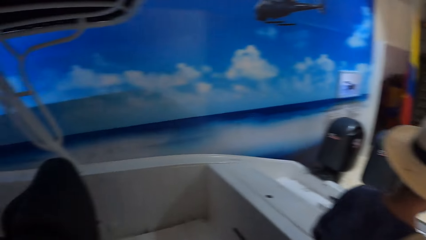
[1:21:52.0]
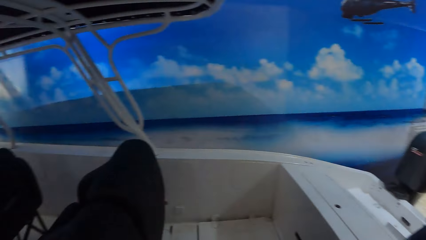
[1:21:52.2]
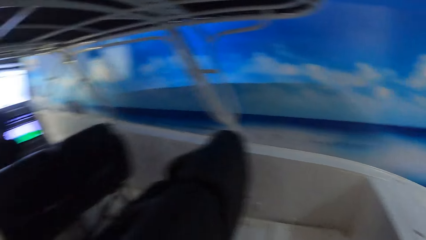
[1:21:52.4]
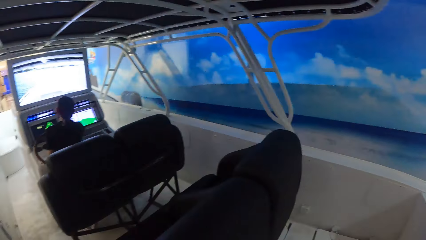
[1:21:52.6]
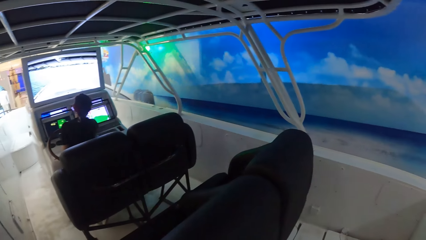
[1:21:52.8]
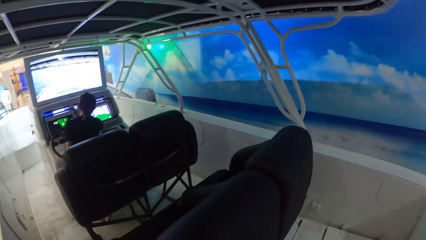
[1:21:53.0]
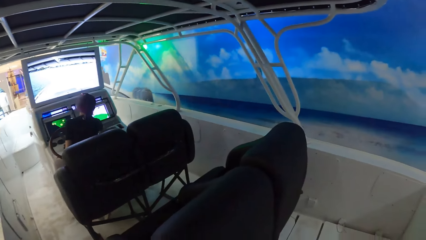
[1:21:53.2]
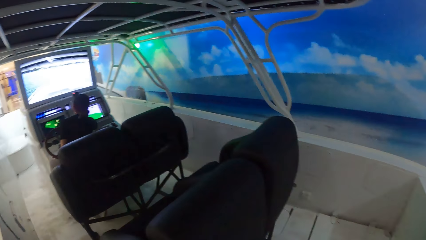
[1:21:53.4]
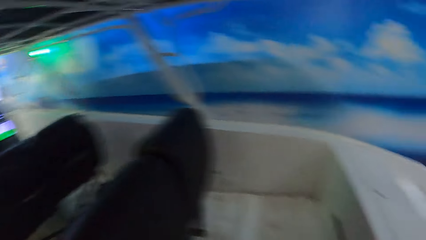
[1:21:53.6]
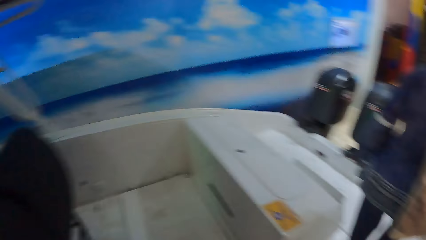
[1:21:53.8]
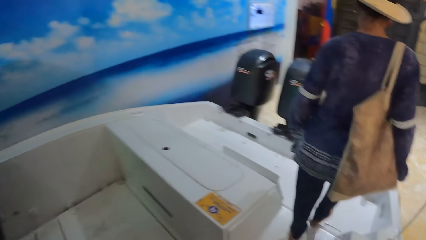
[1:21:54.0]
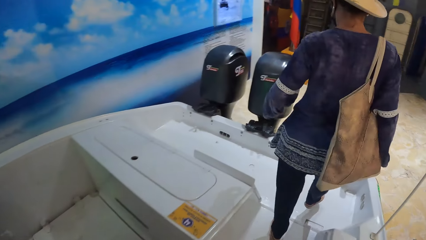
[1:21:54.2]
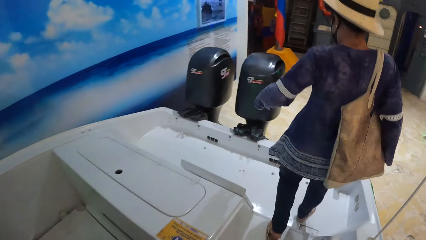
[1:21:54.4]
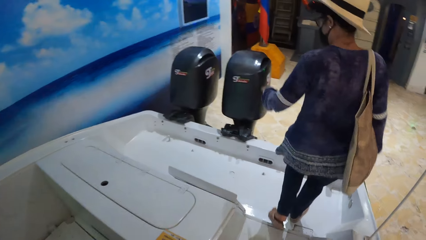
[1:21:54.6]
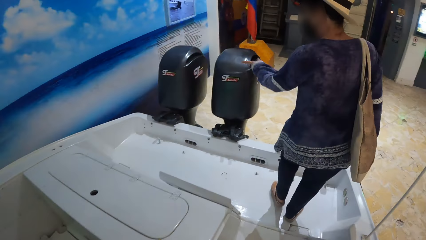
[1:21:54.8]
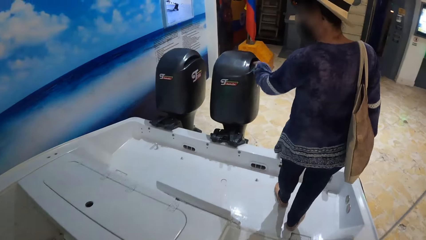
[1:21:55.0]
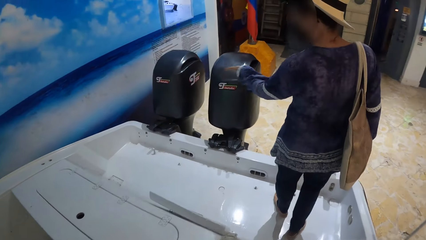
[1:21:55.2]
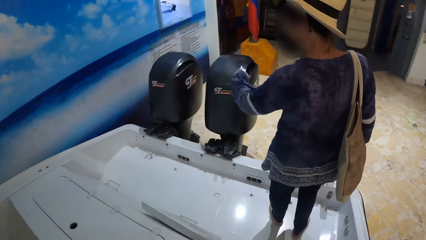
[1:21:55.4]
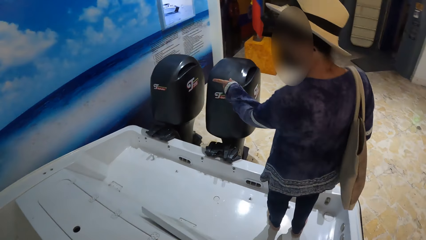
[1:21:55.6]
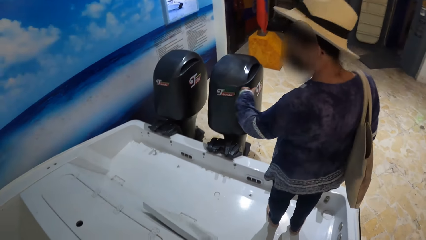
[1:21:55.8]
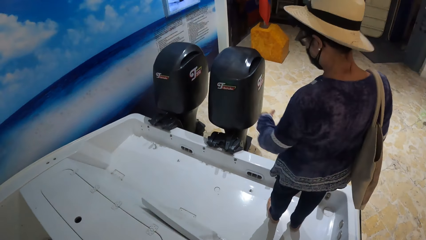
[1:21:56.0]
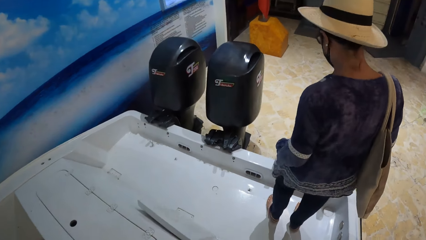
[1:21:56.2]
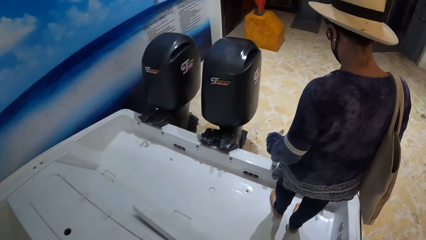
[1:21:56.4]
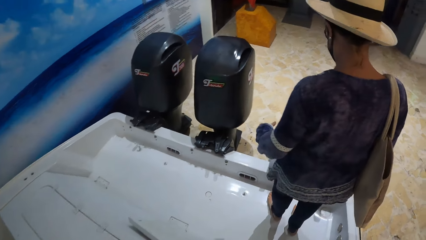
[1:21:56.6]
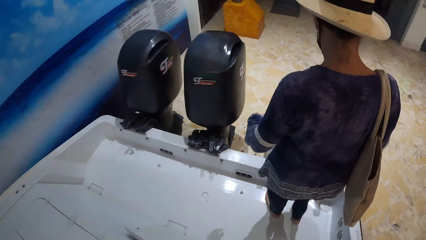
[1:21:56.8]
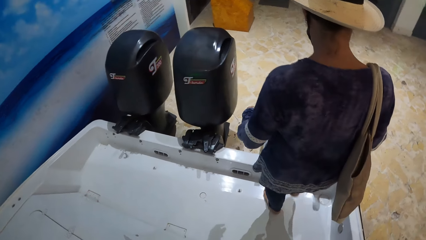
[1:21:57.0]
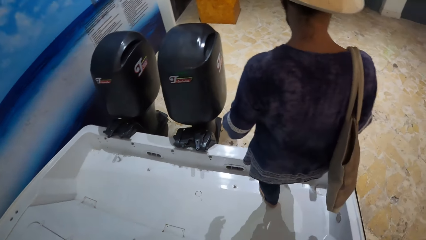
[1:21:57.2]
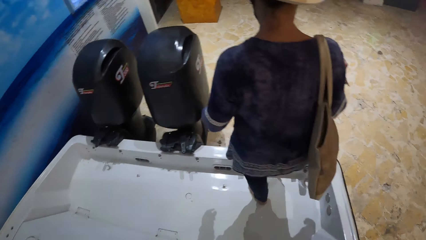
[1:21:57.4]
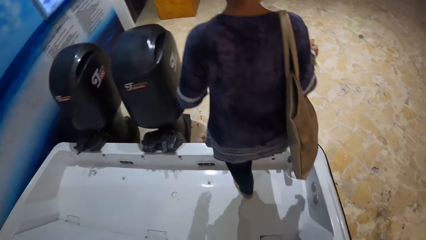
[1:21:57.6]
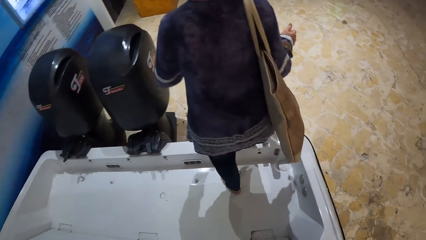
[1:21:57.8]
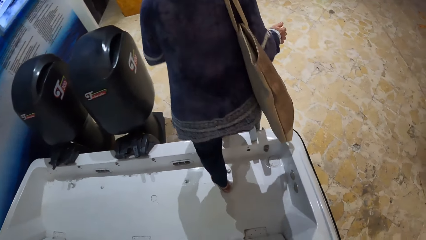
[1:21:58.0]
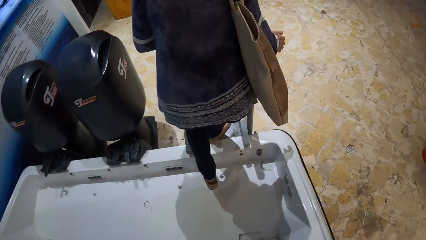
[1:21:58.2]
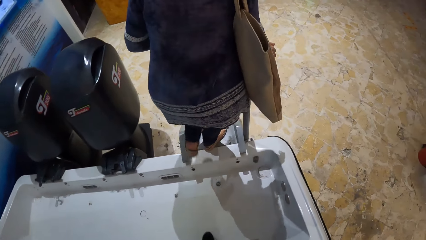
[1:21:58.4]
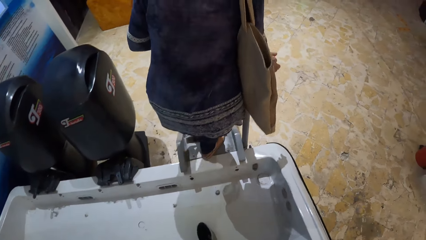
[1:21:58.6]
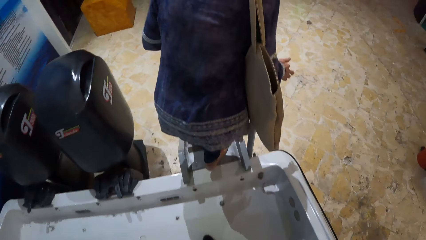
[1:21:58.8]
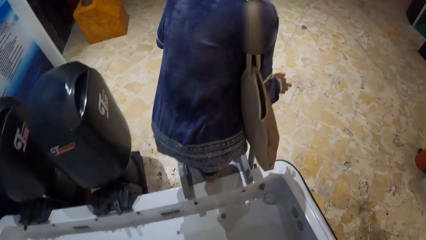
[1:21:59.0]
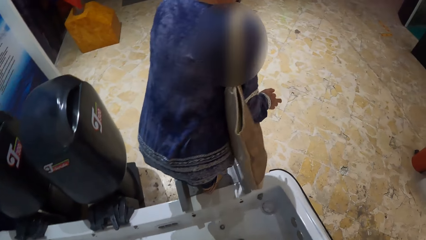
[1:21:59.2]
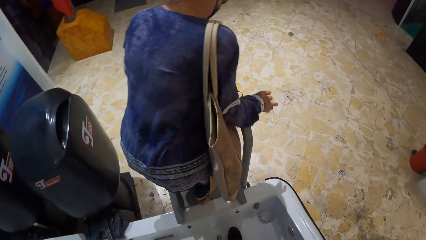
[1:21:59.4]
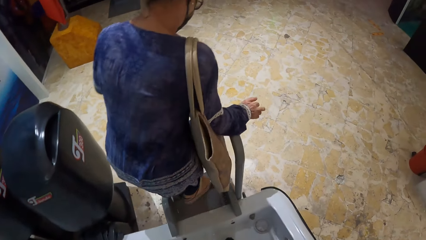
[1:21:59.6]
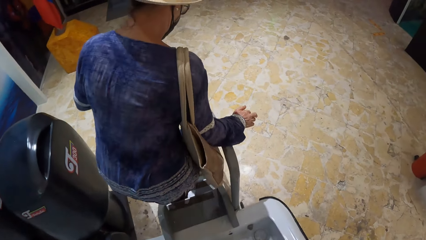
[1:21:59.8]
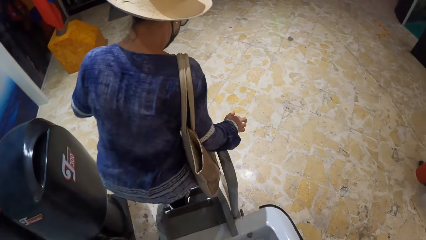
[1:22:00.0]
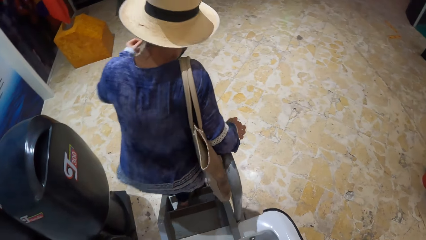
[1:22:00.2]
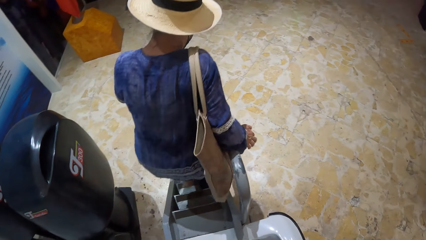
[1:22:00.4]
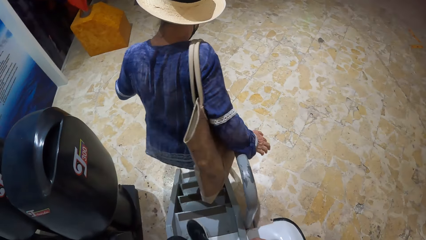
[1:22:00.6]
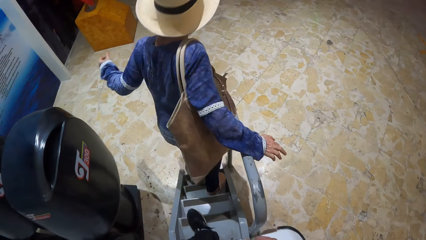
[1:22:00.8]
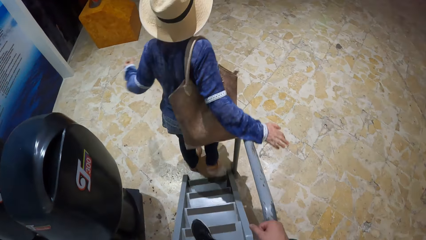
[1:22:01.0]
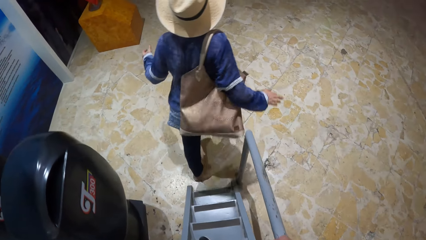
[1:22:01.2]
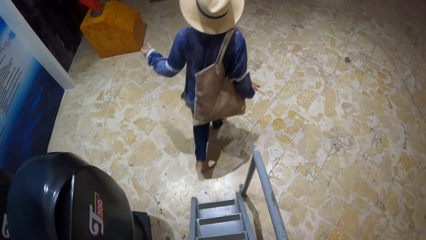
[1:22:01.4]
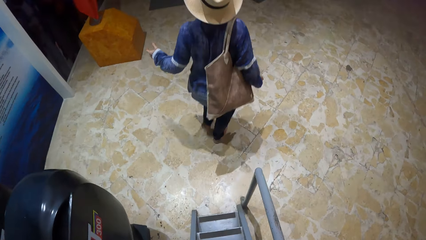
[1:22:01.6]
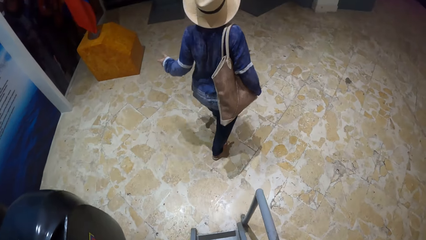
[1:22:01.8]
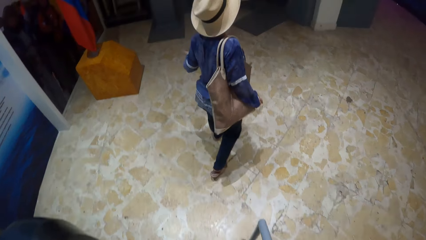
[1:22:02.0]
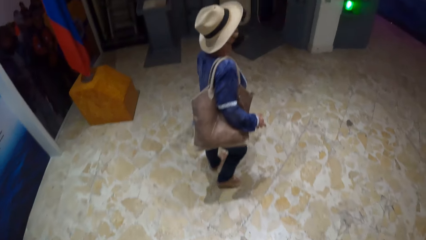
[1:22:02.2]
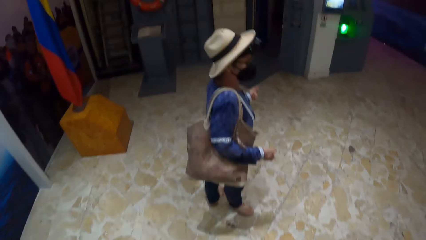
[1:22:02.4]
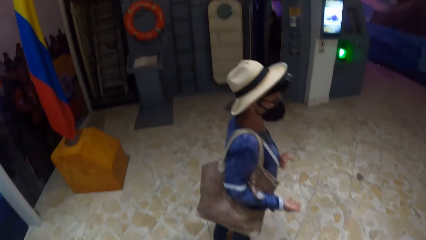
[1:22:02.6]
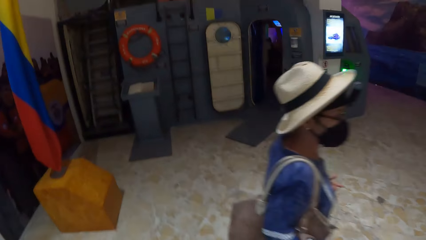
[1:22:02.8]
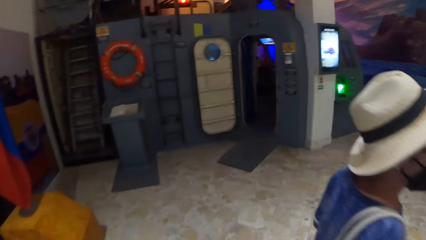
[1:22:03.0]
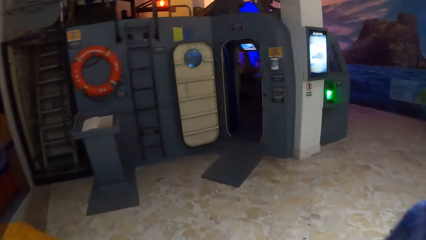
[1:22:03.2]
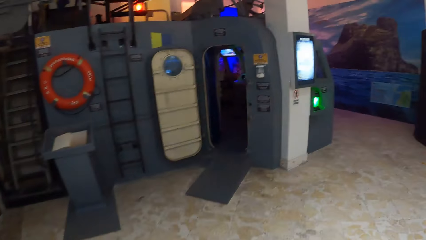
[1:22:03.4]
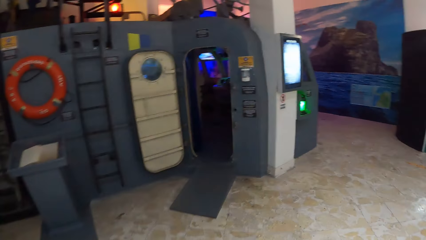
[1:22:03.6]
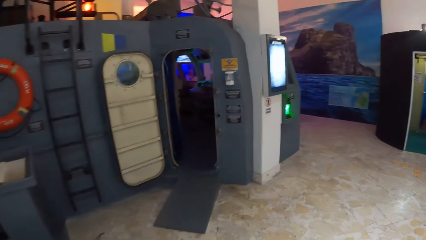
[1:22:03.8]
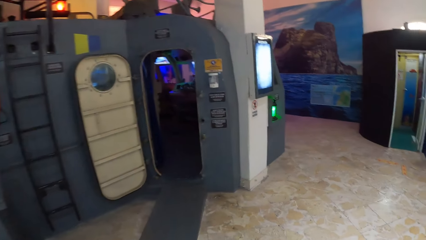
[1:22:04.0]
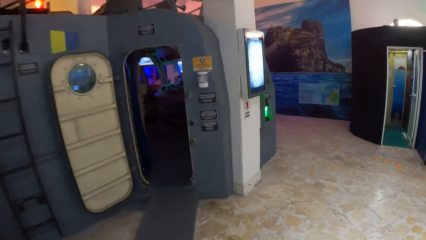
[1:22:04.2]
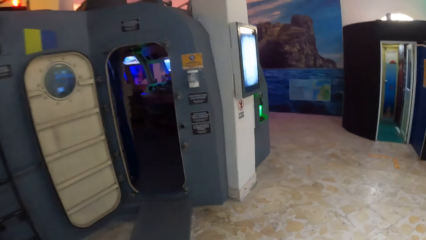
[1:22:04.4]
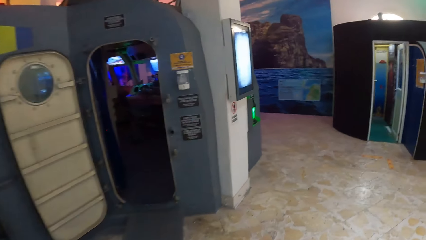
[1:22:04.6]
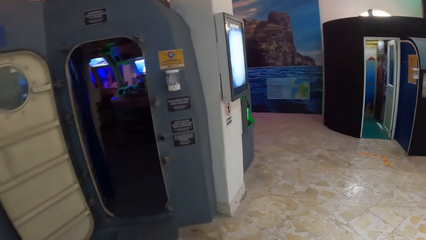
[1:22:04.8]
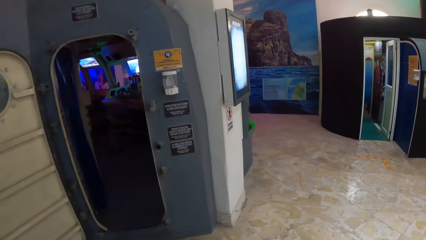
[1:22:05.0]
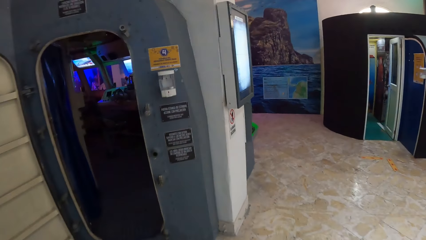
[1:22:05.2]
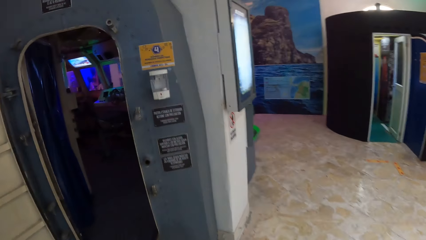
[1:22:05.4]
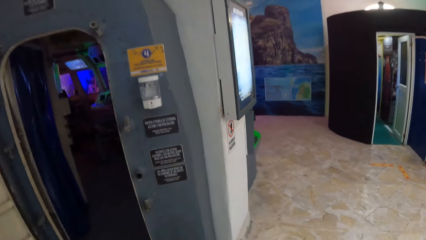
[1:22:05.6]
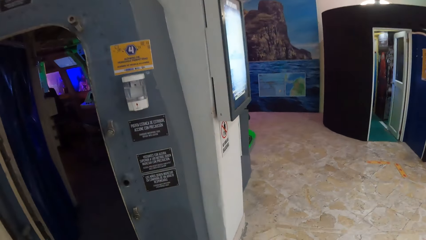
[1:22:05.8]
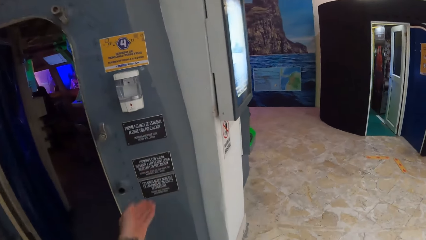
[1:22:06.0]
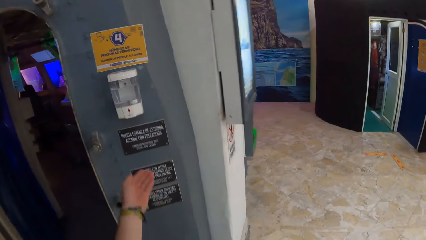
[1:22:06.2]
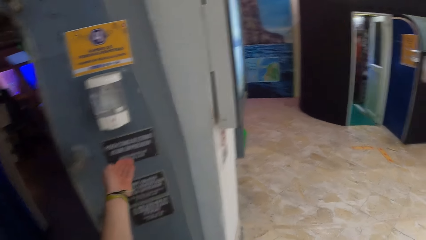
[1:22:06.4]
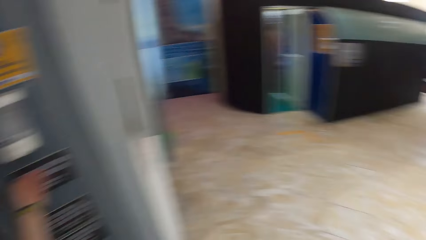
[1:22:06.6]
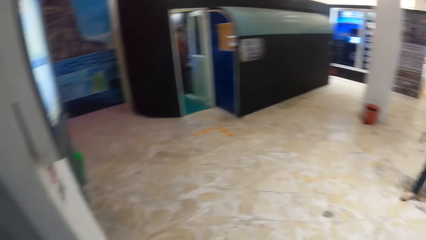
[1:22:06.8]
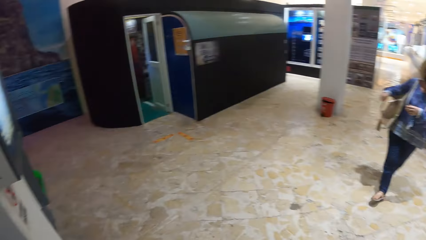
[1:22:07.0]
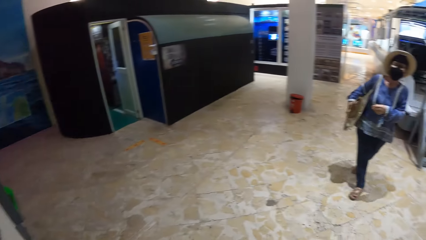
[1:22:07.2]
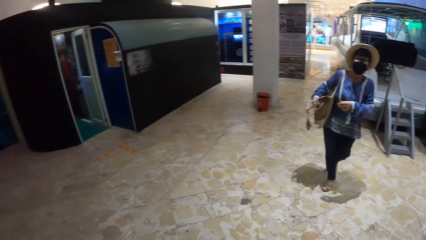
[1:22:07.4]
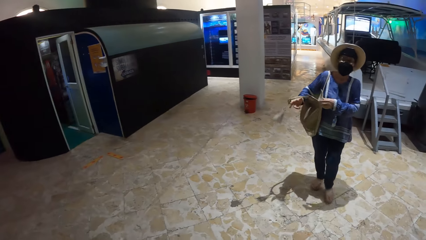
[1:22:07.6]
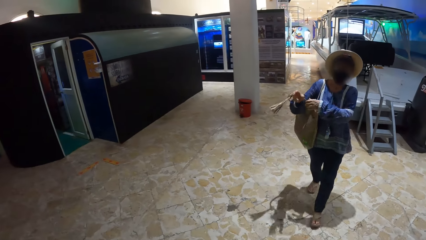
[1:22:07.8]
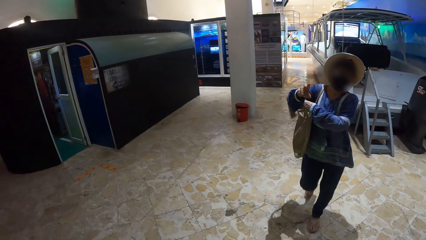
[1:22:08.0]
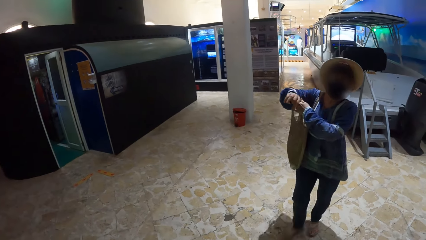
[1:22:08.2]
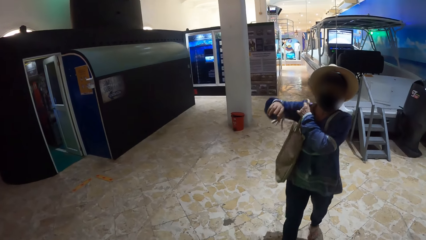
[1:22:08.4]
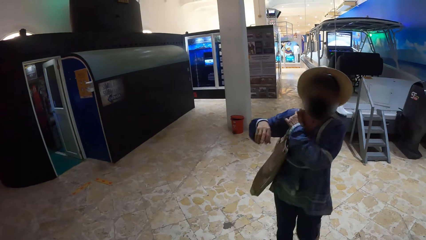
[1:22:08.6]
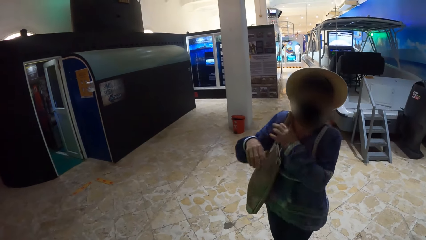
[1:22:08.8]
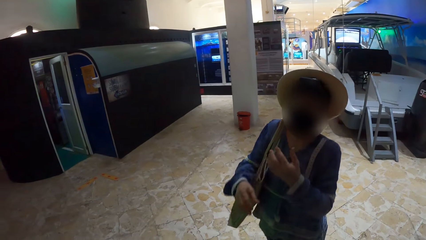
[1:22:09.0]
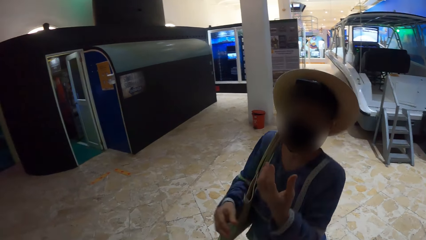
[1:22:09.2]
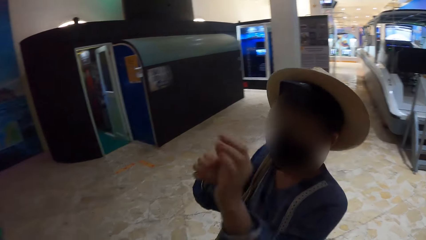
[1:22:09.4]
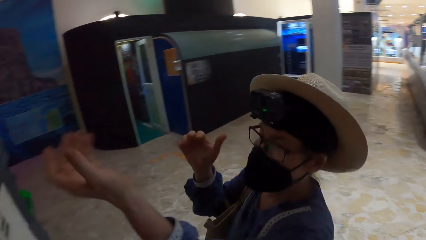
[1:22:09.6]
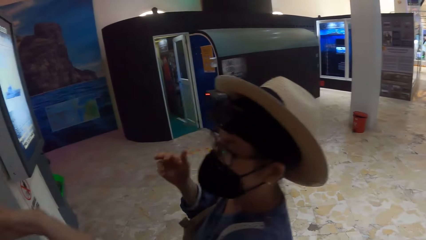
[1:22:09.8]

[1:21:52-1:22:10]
The camera wearer interacts with the woman. The woman walks down the boat staircase. The camera wearer walks down the boat staircase. He looks at the woman. He places his left hand under a sanitizer dispenser. The woman walks towards the camera wearer. The woman moves the bag strap on her right hand with her left hand.
